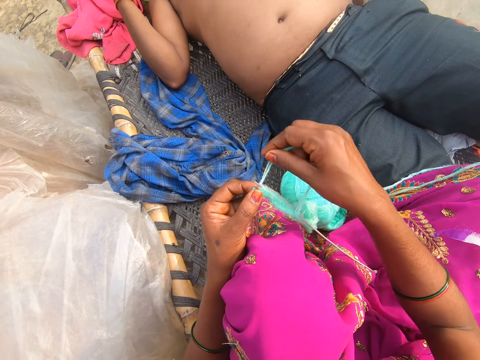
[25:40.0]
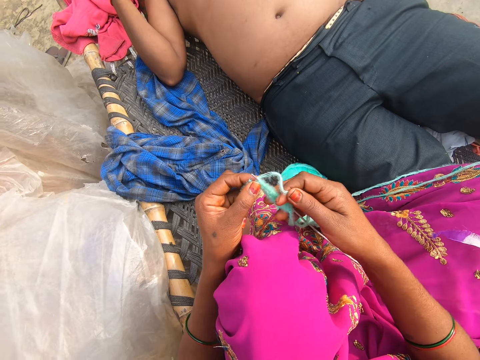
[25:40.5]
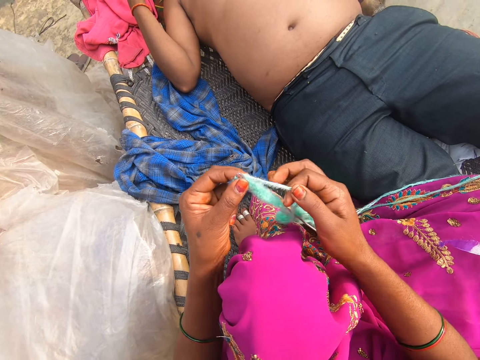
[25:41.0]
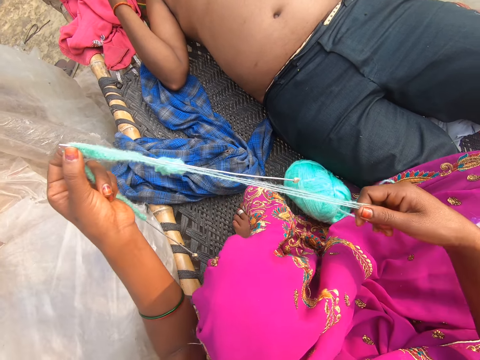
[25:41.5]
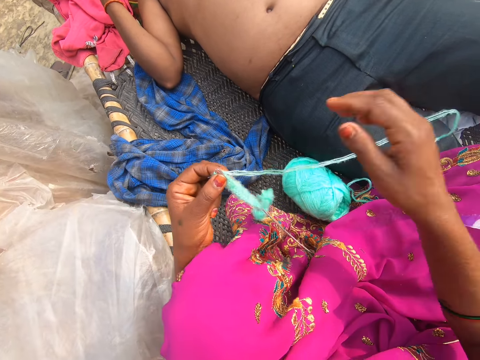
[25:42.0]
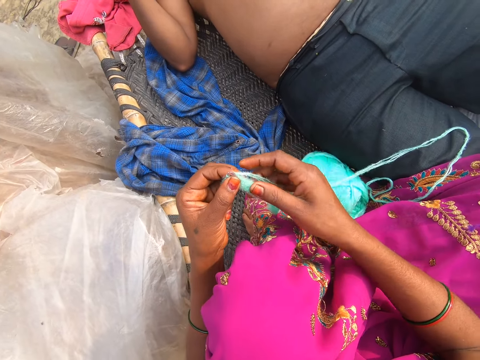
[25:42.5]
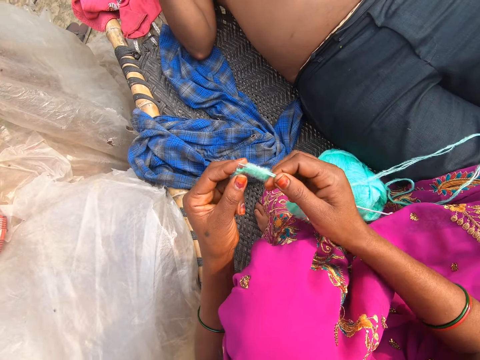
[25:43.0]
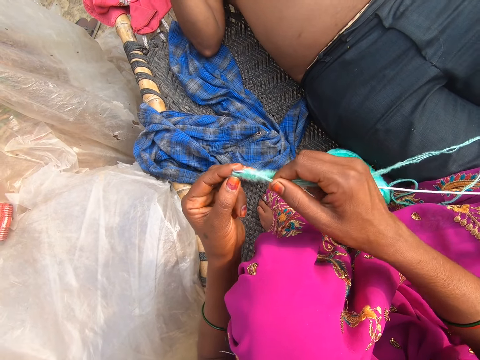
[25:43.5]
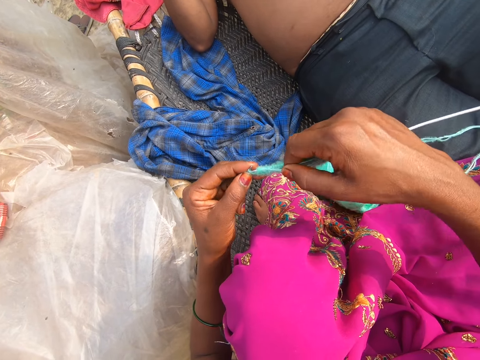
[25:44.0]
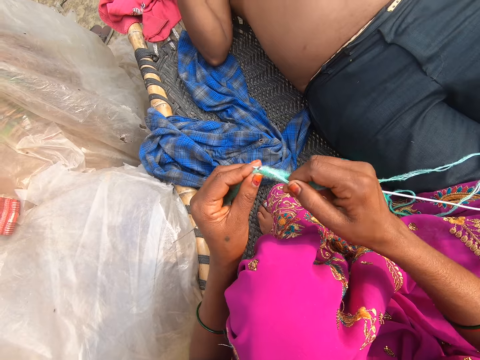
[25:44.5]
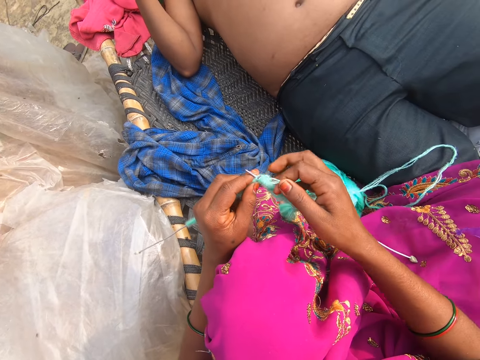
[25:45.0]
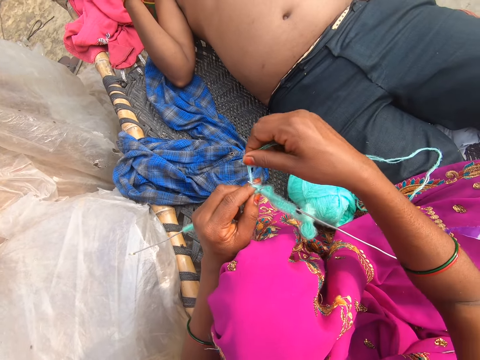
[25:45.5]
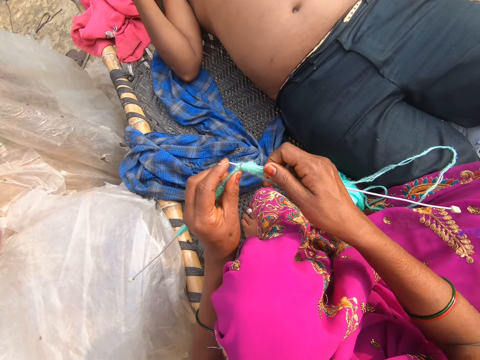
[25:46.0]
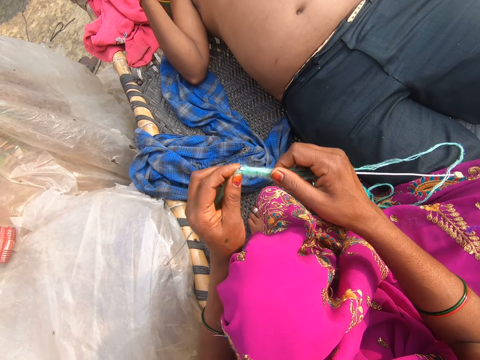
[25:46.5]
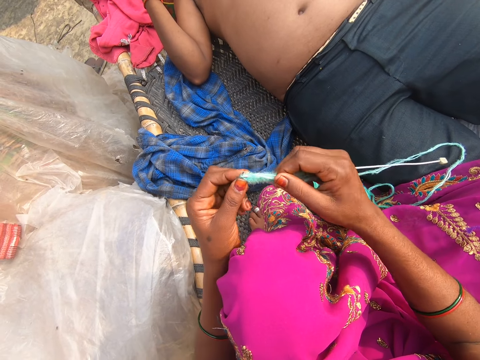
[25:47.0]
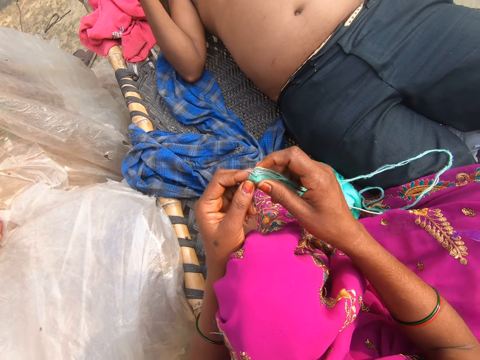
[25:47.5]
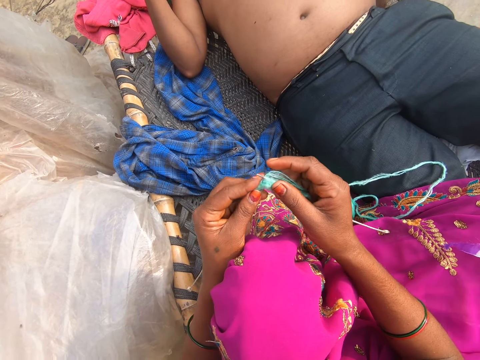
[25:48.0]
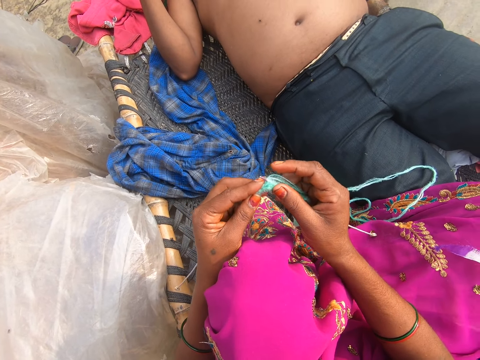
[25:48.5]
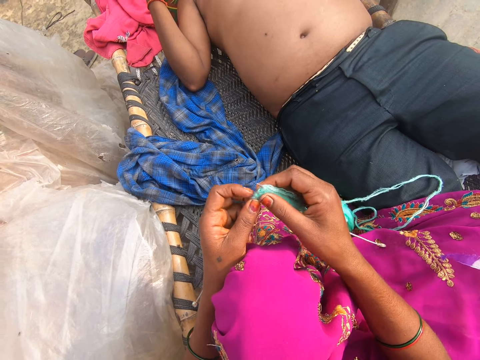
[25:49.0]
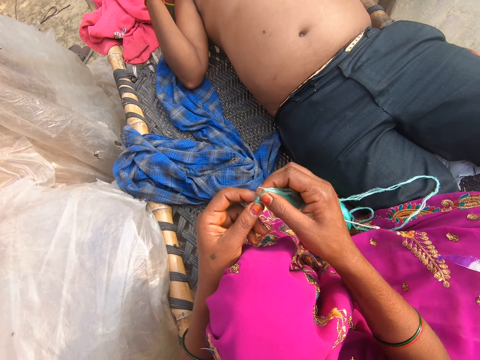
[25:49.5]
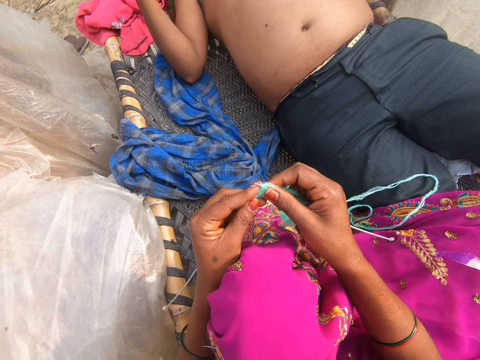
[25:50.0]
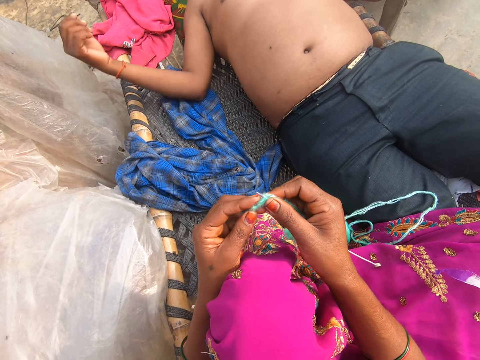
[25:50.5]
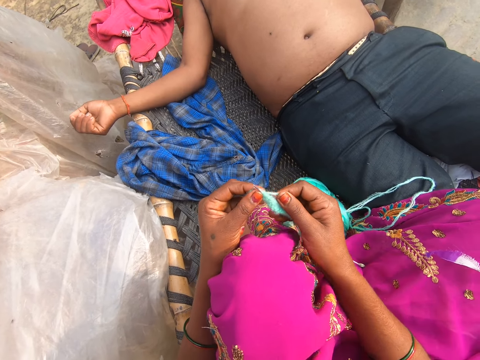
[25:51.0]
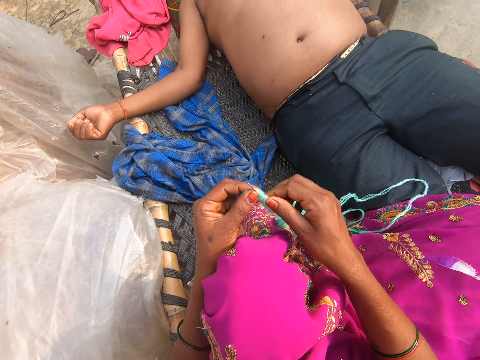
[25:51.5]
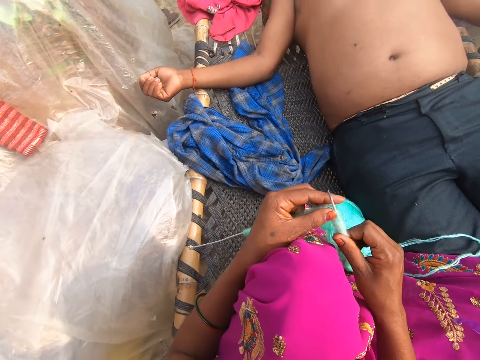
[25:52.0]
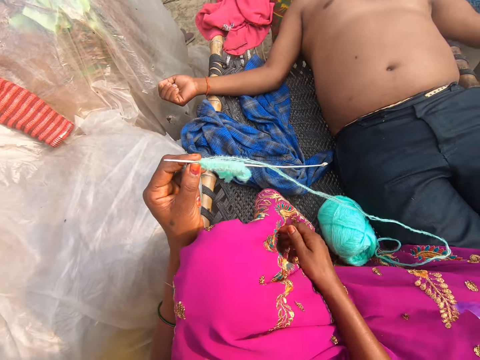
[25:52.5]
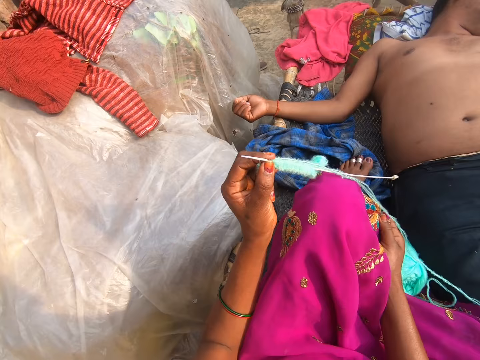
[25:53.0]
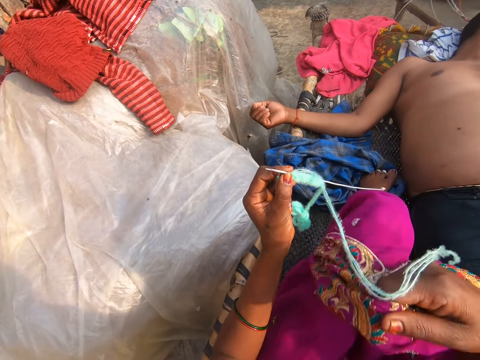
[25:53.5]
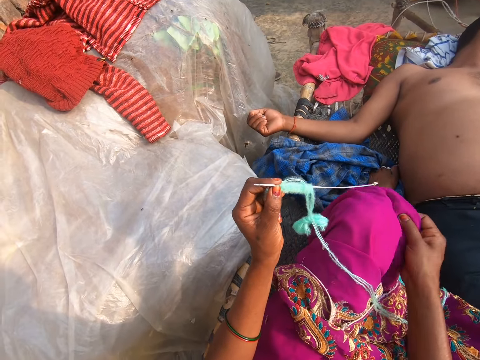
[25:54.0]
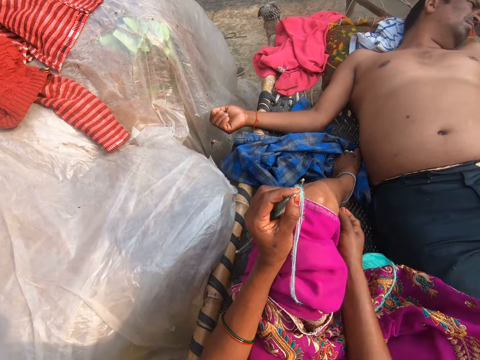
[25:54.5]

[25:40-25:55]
The camera wearer knits. They pull the thread. They knit. They converse.

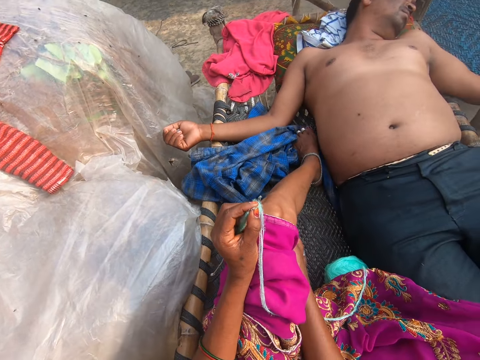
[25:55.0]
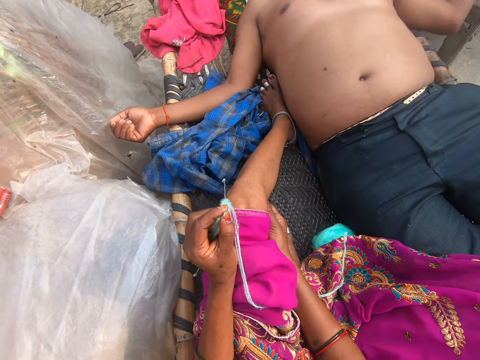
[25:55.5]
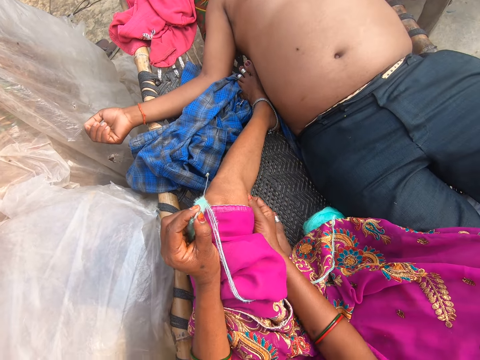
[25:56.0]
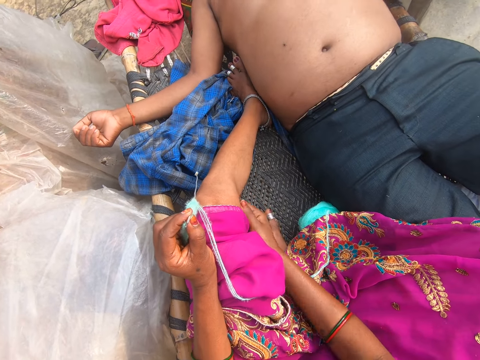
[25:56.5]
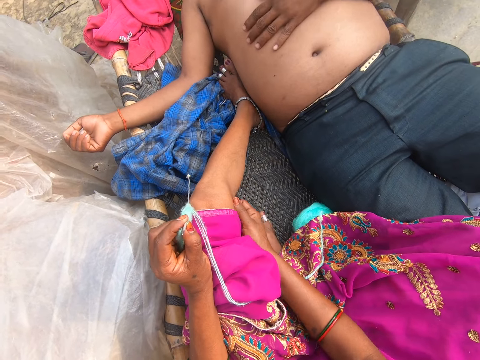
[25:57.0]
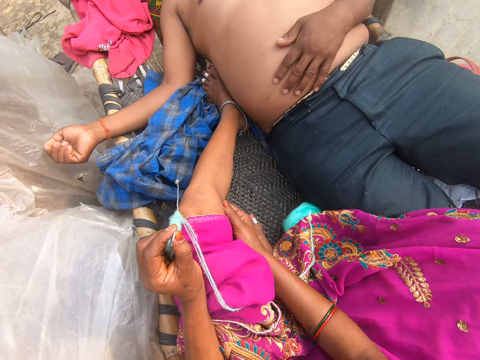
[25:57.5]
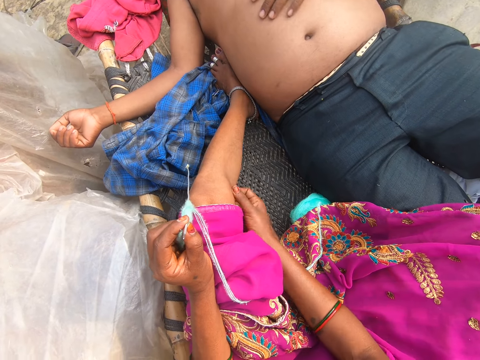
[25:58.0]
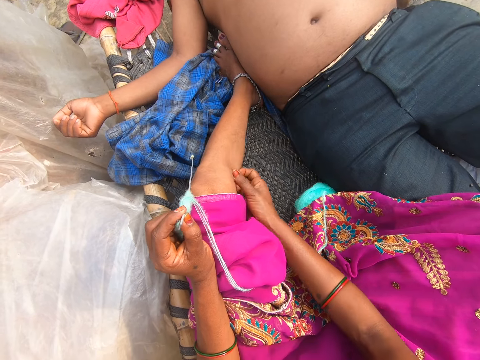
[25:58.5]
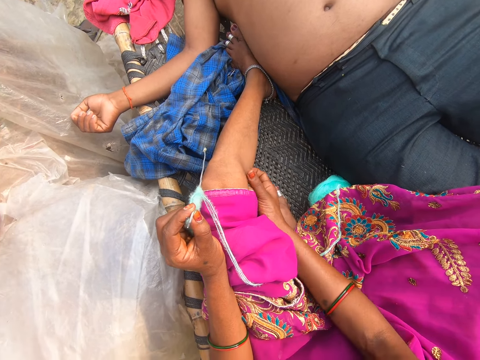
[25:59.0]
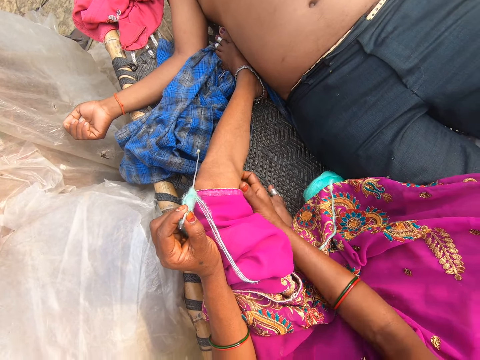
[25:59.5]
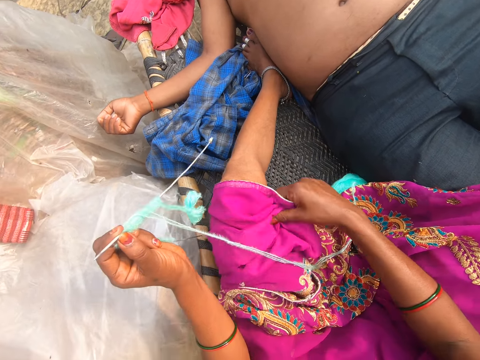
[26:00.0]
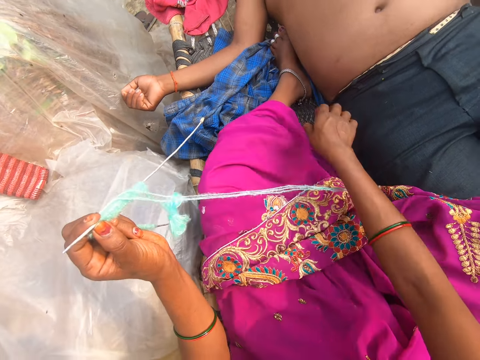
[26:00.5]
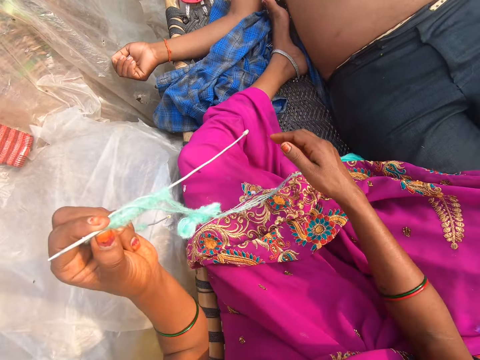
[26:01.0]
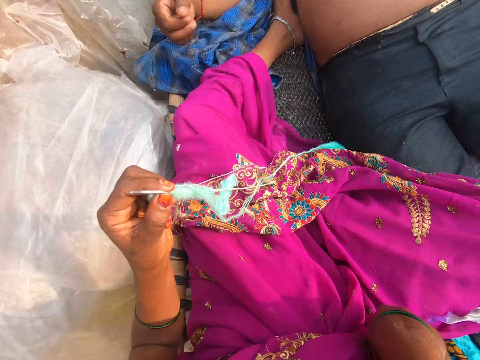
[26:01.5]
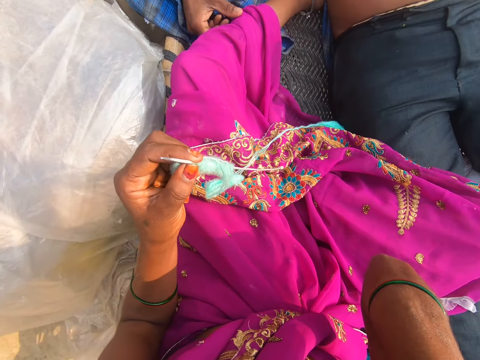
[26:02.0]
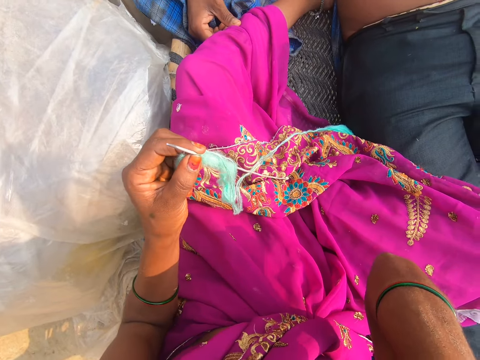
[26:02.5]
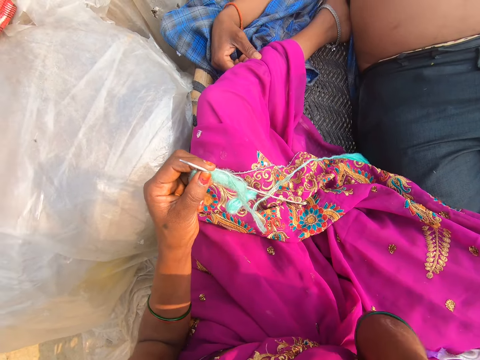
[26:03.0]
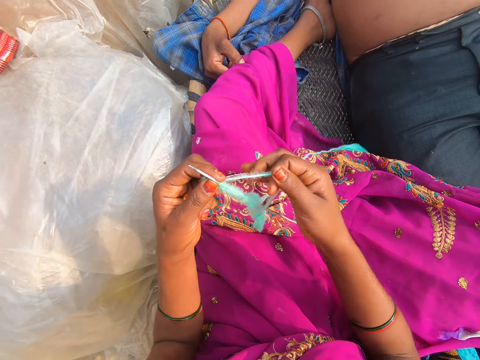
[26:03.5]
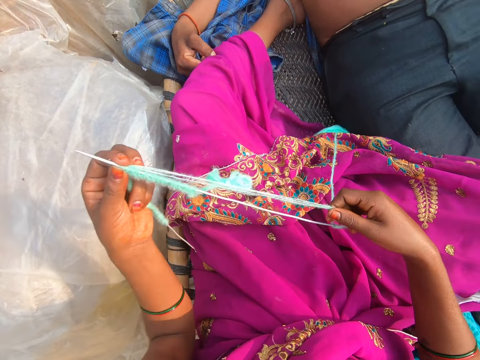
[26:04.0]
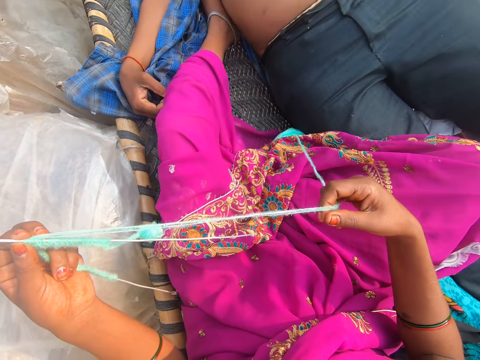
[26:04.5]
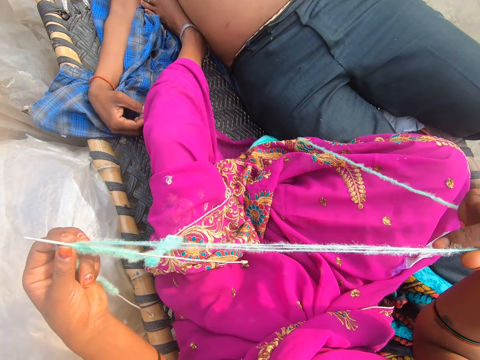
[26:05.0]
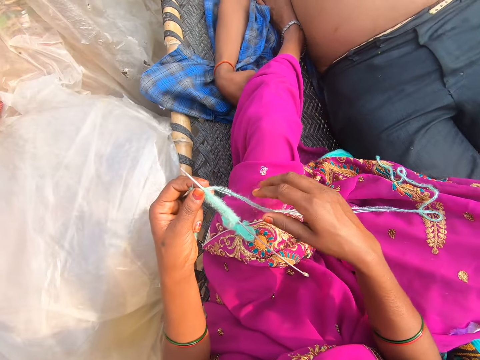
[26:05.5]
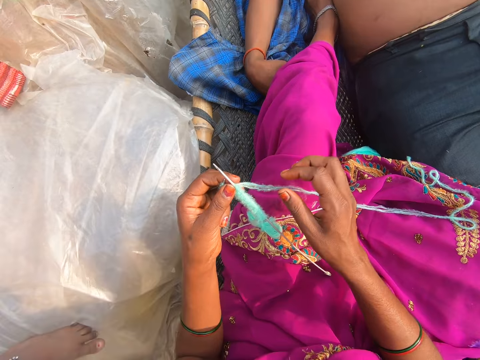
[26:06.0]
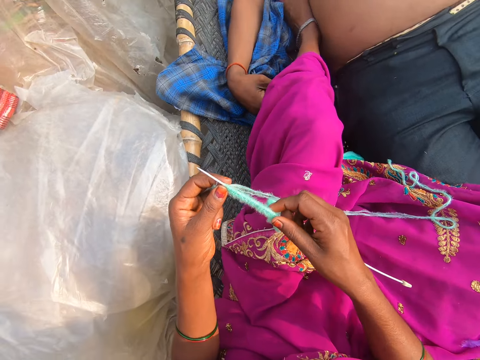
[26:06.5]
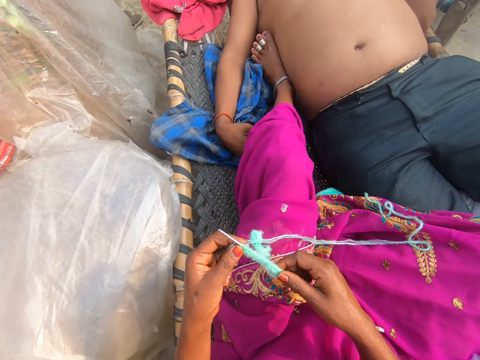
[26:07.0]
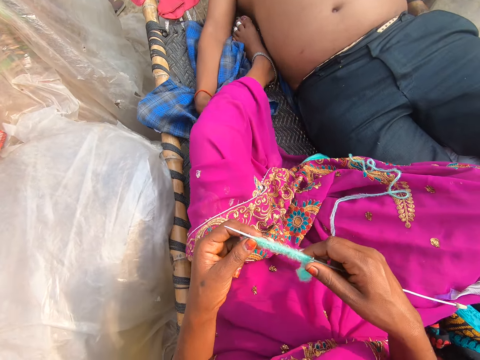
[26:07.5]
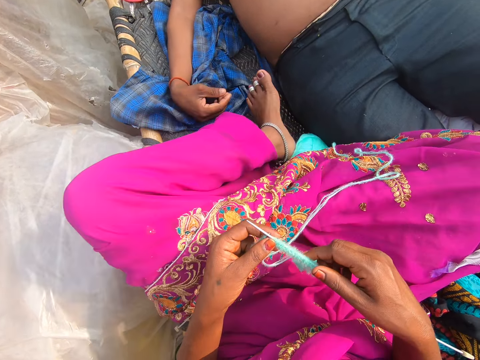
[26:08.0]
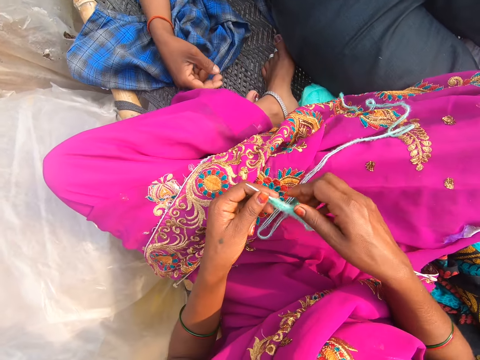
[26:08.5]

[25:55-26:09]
A man rubs his stomach with his hand. The camera wearer scratches her leg. She pulls the thread.
